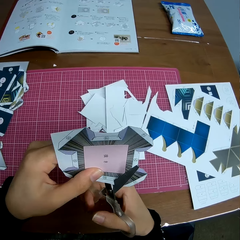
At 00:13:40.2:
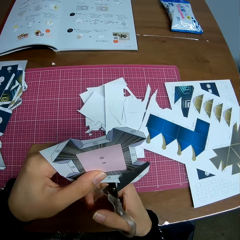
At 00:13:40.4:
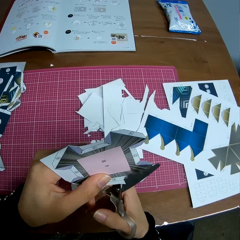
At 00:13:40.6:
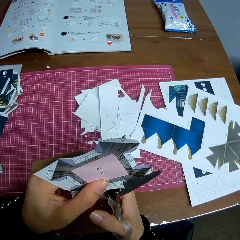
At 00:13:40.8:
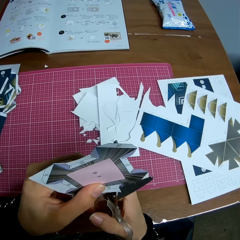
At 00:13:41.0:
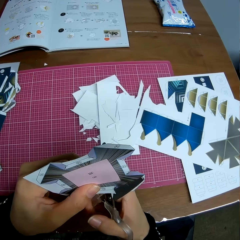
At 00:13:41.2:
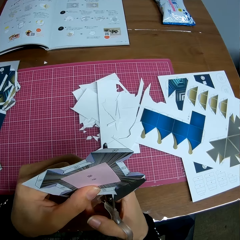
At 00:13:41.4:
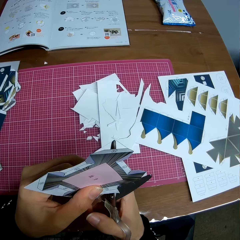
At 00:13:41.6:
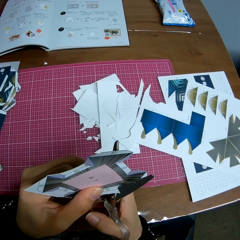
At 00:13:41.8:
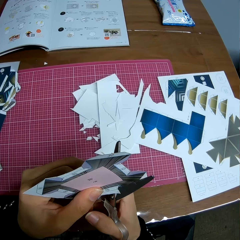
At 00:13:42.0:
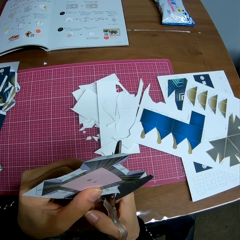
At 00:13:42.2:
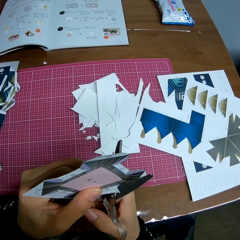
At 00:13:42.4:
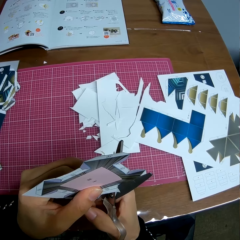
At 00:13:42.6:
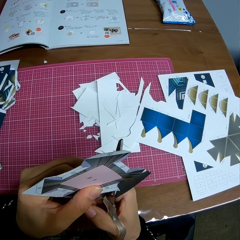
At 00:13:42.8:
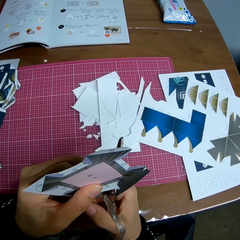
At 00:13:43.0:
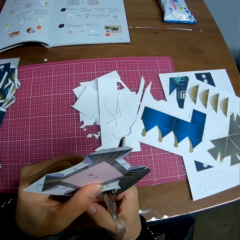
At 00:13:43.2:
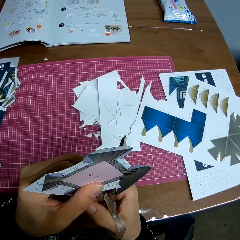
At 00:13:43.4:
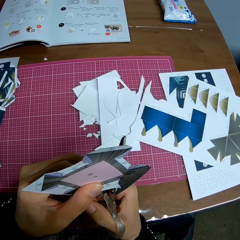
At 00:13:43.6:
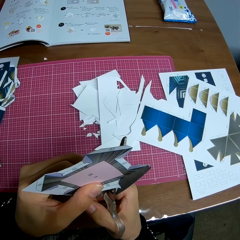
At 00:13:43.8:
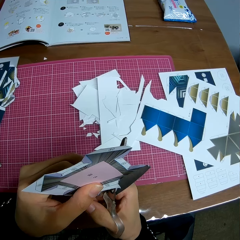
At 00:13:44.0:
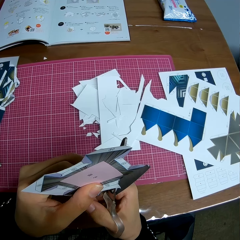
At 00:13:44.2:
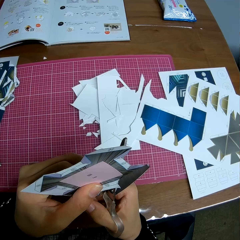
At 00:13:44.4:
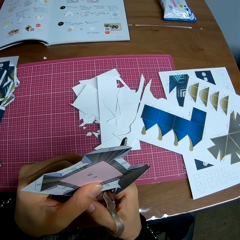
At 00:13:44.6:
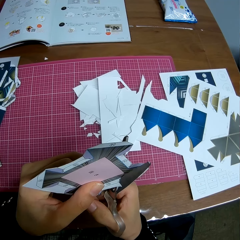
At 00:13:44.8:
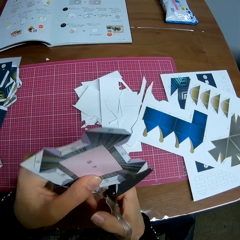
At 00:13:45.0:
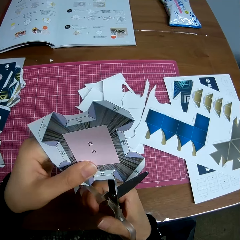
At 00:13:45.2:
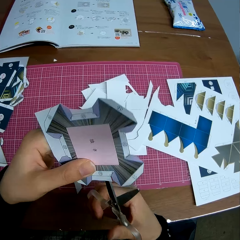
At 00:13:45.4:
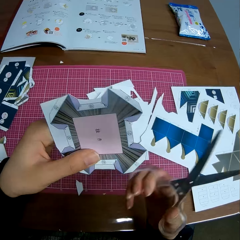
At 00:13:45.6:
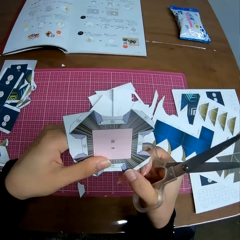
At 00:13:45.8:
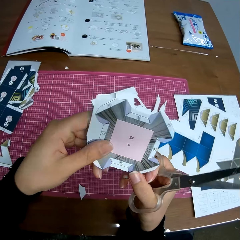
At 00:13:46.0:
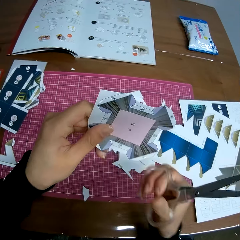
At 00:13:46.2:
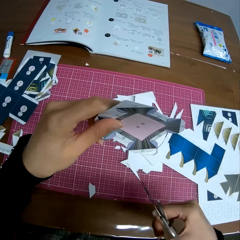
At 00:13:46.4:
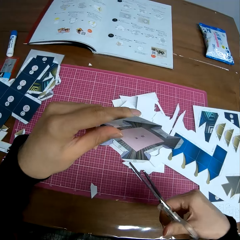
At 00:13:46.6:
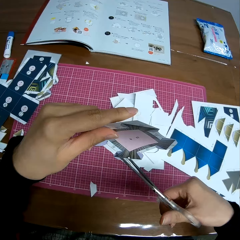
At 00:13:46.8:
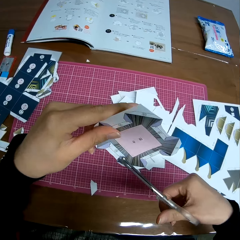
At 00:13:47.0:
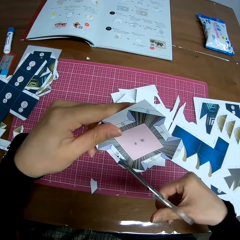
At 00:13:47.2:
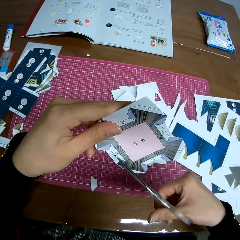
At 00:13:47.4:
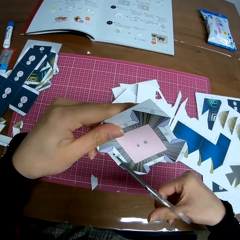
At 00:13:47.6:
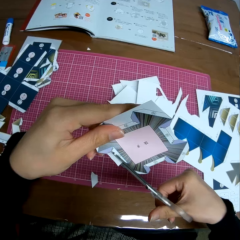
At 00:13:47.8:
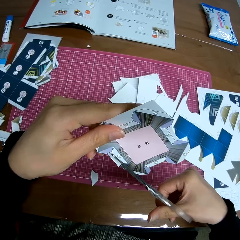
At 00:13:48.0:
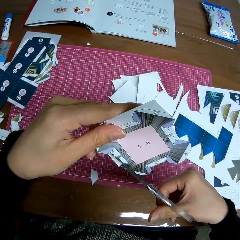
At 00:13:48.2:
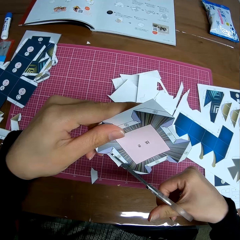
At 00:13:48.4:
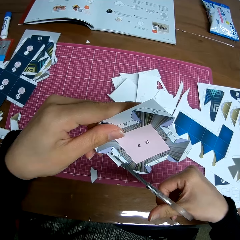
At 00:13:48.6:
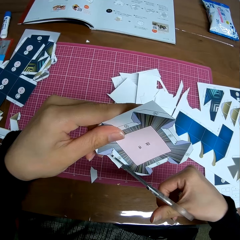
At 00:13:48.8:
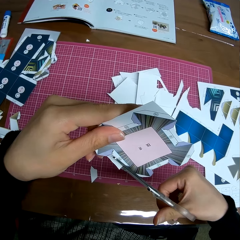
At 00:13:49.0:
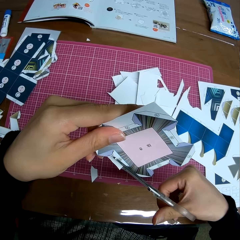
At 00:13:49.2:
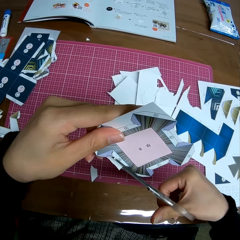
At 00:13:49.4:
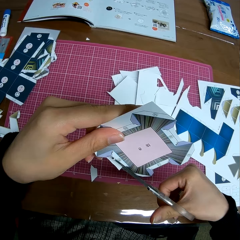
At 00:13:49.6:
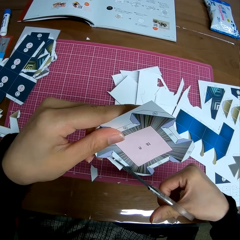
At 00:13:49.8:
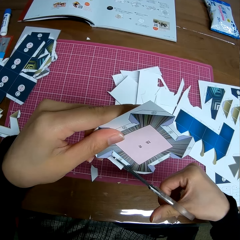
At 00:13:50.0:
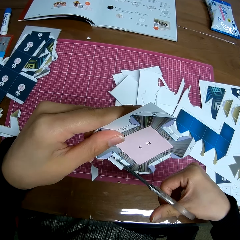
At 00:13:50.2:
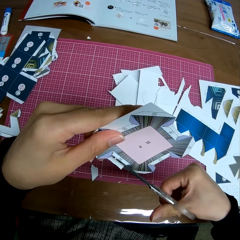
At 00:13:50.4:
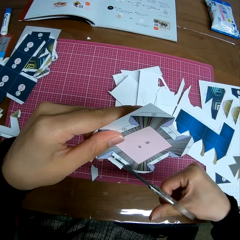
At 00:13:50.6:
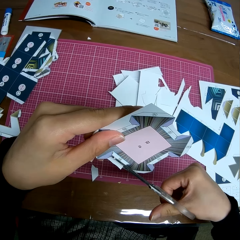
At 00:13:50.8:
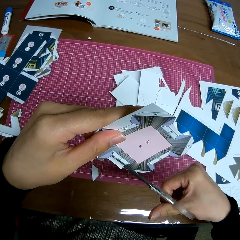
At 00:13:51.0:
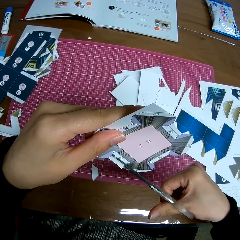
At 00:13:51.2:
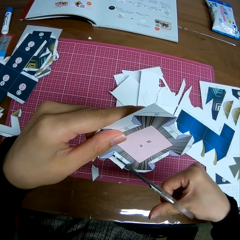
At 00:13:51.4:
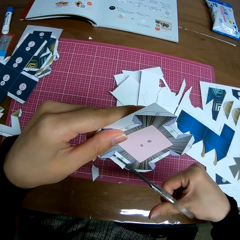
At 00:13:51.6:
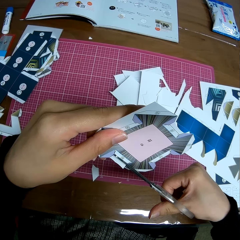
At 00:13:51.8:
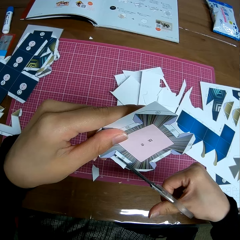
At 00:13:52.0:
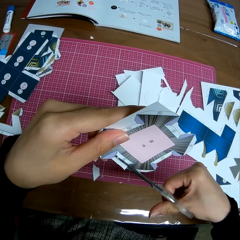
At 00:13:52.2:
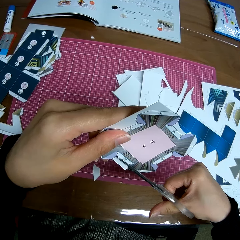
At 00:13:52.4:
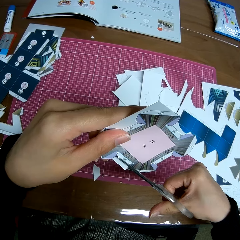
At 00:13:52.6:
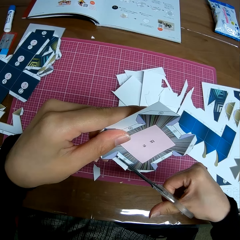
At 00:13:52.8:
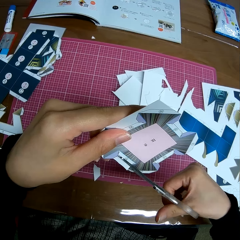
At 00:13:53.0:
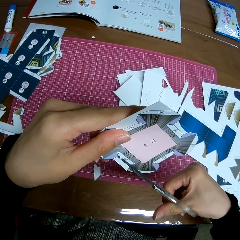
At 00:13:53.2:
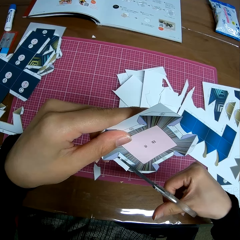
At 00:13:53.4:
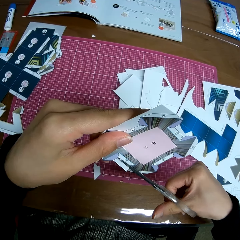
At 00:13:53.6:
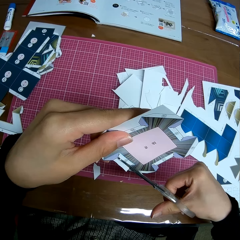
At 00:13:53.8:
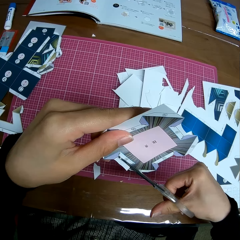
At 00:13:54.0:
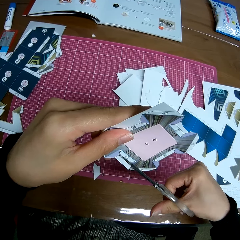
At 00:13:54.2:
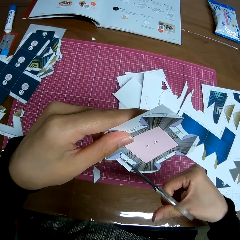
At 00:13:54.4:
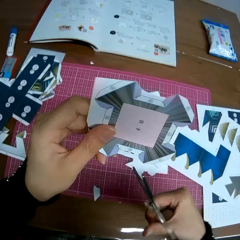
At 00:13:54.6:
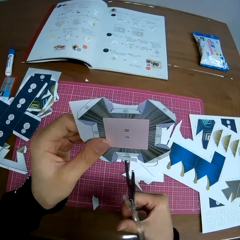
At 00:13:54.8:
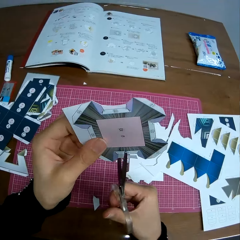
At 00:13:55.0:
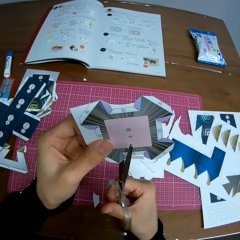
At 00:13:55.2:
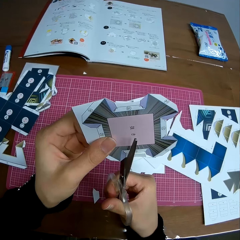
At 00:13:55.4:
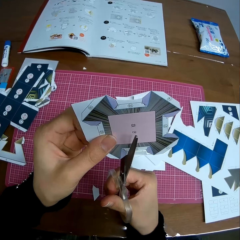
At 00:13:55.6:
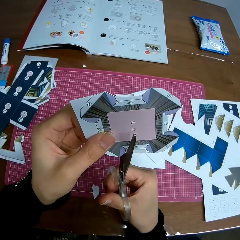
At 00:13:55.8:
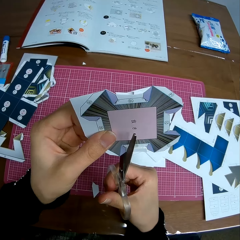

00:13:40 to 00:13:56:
The camera wearer removes the scissors from the cardboard craft. She adjusts the paper in her hands. She continues cutting the paper with the scissors.

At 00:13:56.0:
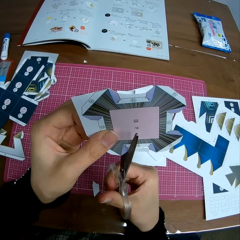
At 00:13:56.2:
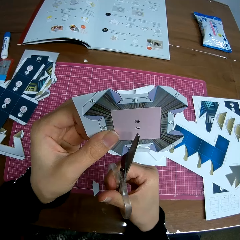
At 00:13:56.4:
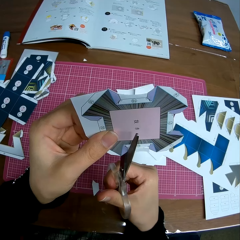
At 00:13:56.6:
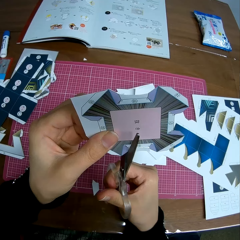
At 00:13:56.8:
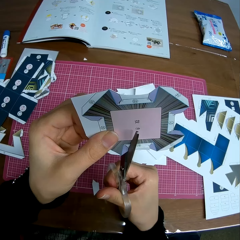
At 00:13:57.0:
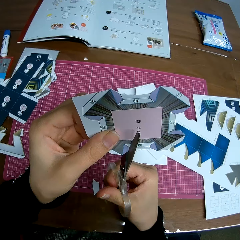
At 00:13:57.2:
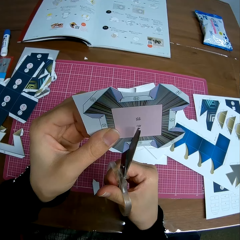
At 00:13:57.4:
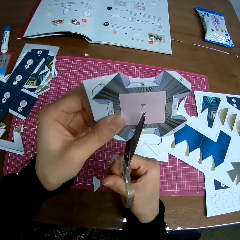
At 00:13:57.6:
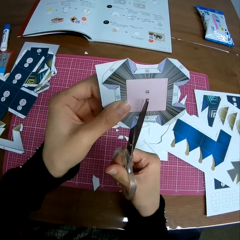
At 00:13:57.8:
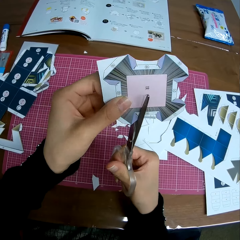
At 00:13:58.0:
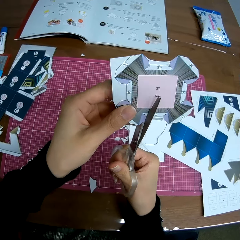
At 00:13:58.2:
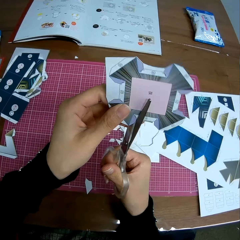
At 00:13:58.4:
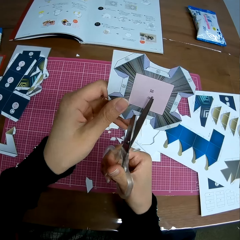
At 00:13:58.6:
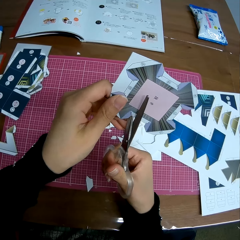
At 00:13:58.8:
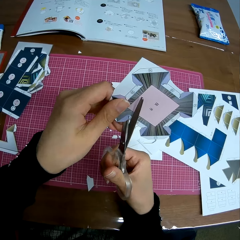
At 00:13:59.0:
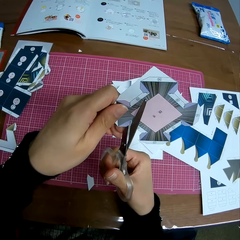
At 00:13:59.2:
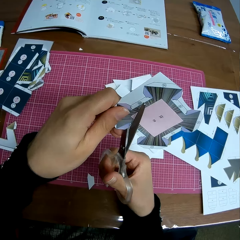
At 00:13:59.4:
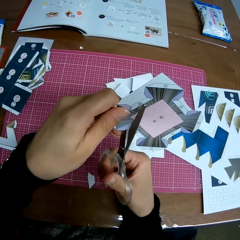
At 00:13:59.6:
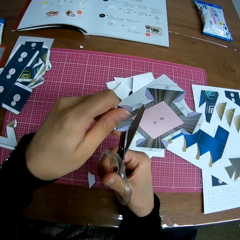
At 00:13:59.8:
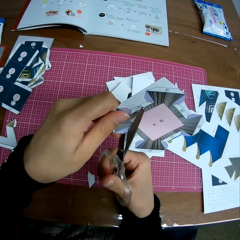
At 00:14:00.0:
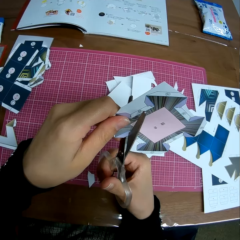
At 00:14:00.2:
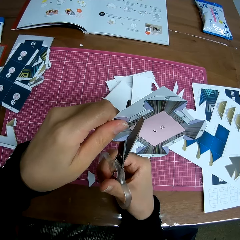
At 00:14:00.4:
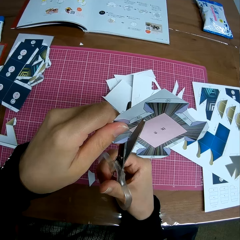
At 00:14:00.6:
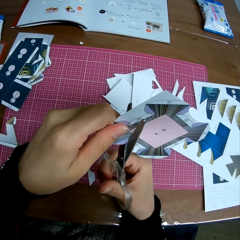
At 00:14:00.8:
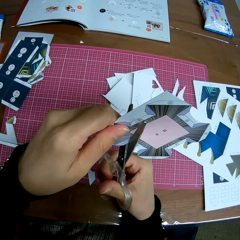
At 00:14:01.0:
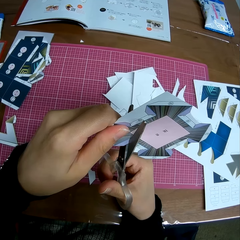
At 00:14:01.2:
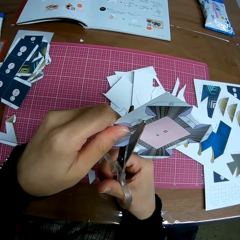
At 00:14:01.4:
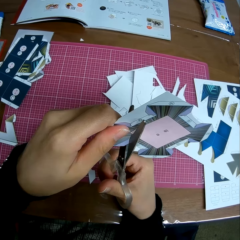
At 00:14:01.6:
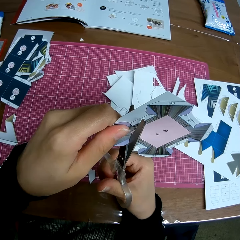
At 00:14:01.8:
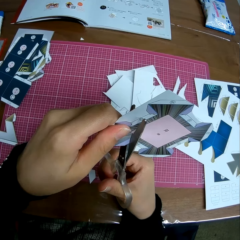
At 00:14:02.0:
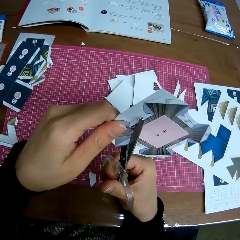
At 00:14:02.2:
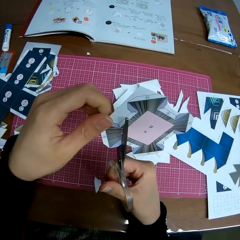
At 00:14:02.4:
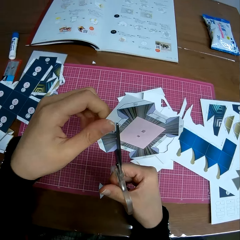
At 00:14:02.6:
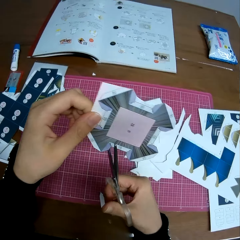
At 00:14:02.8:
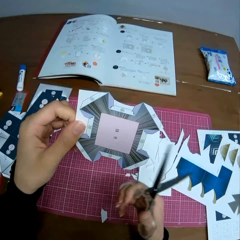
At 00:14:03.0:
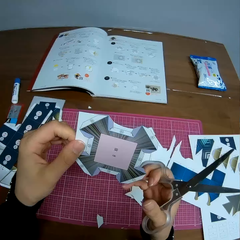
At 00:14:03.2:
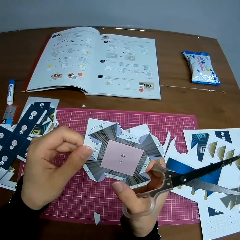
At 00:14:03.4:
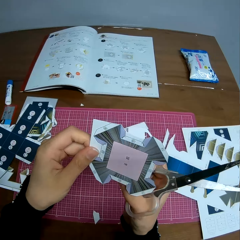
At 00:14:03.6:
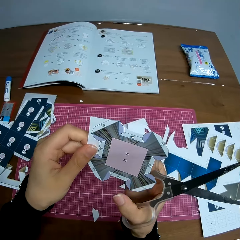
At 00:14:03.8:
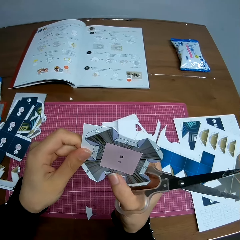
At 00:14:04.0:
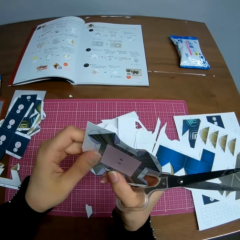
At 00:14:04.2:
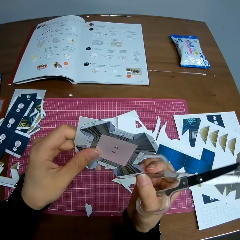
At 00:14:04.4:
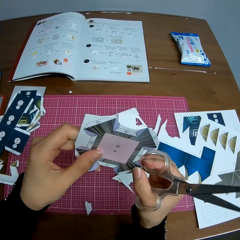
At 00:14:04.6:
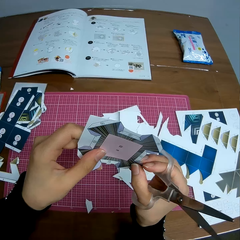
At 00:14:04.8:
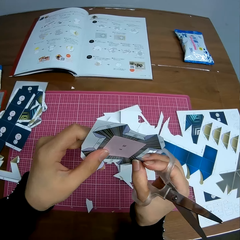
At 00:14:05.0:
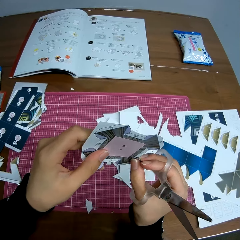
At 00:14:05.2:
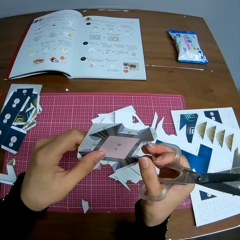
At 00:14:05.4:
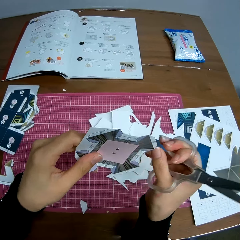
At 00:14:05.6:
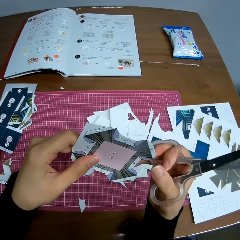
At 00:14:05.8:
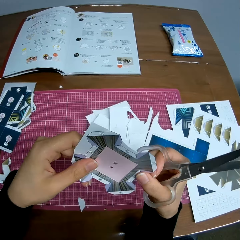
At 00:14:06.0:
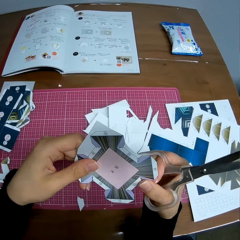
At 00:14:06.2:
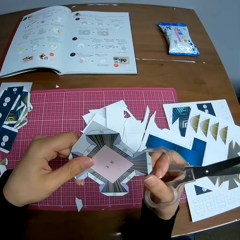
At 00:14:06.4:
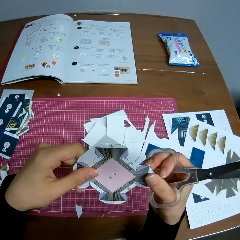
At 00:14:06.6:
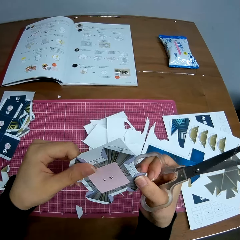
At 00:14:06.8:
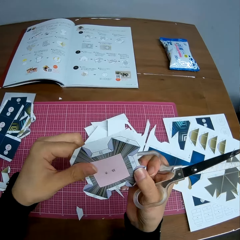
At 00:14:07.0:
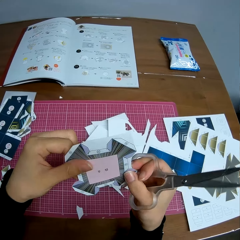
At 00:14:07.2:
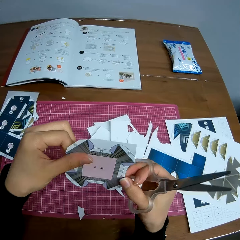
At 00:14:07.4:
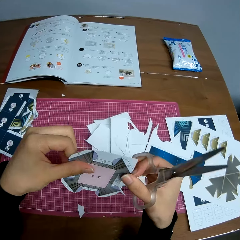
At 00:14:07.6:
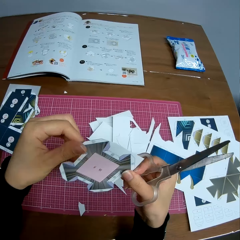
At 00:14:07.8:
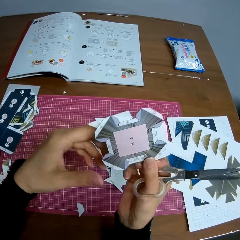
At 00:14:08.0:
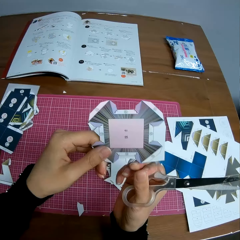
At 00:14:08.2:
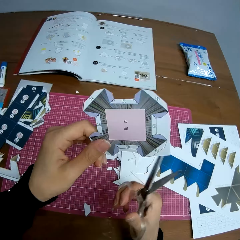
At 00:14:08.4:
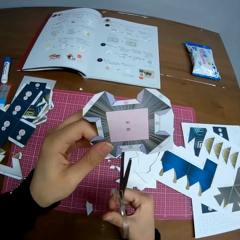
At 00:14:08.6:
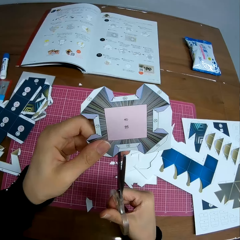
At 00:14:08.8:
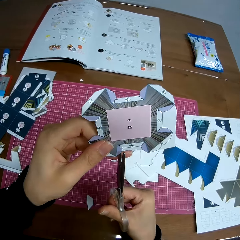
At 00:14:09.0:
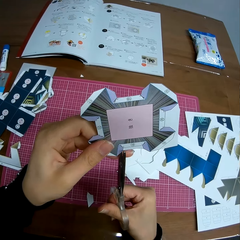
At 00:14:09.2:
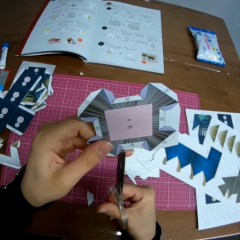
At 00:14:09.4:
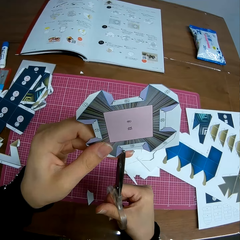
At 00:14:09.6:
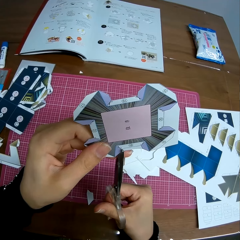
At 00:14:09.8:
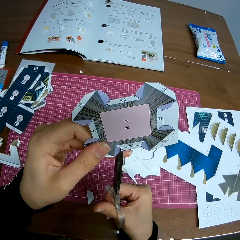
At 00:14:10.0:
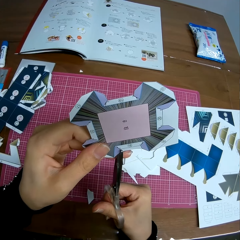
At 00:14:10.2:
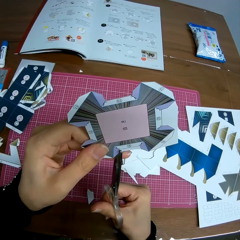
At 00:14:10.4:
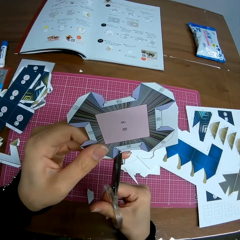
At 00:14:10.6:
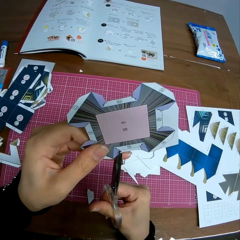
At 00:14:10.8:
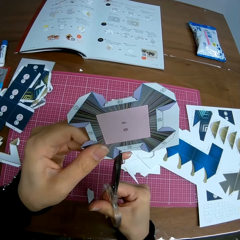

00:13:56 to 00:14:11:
The camera wearer adjusts the paper in her hands.
